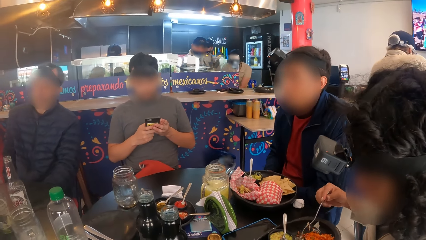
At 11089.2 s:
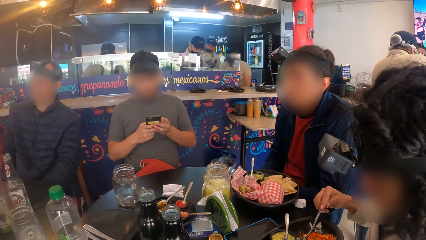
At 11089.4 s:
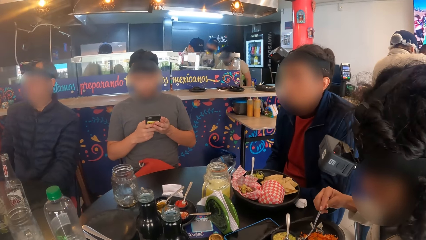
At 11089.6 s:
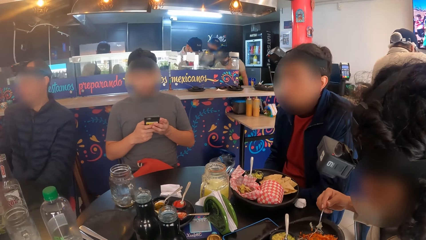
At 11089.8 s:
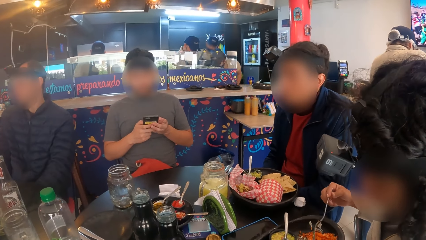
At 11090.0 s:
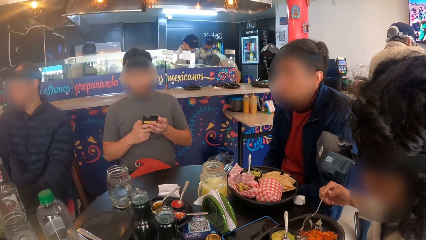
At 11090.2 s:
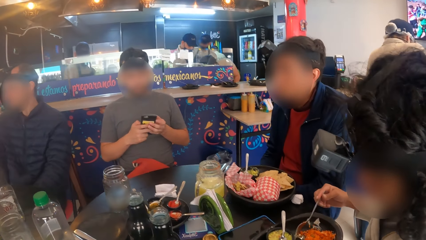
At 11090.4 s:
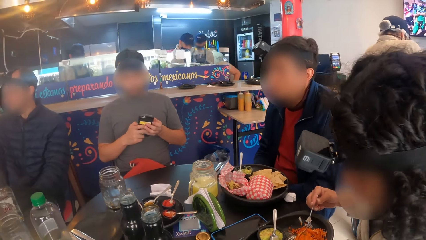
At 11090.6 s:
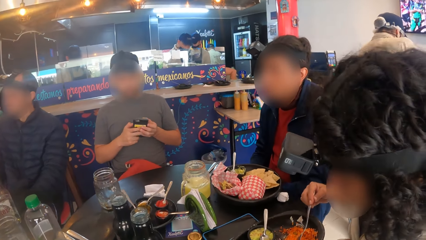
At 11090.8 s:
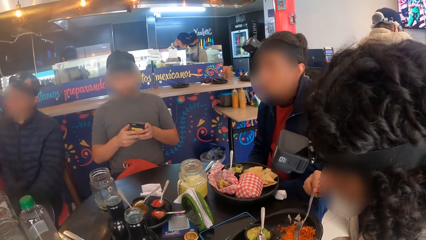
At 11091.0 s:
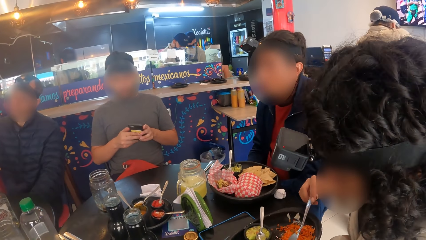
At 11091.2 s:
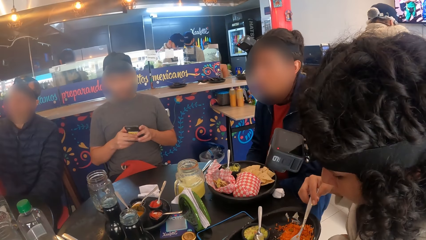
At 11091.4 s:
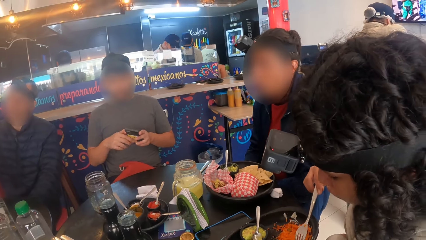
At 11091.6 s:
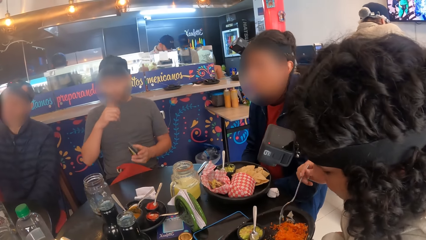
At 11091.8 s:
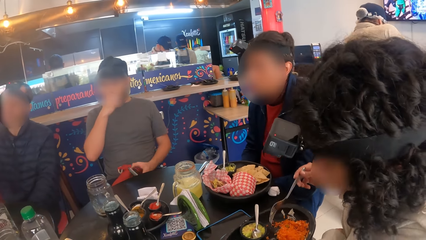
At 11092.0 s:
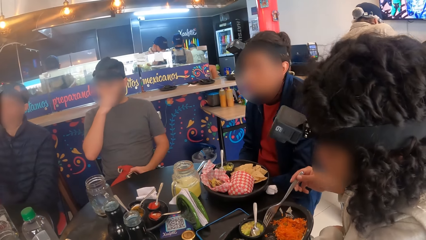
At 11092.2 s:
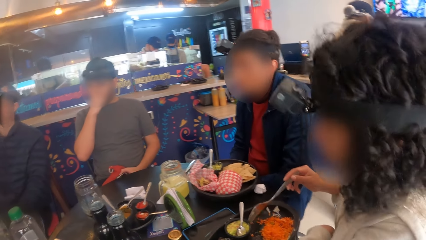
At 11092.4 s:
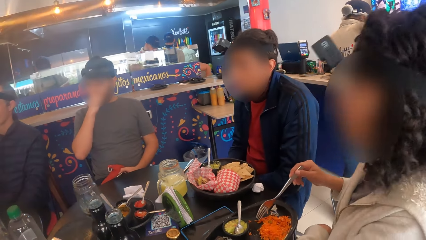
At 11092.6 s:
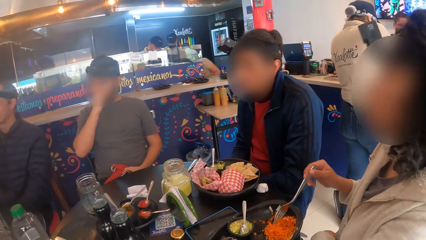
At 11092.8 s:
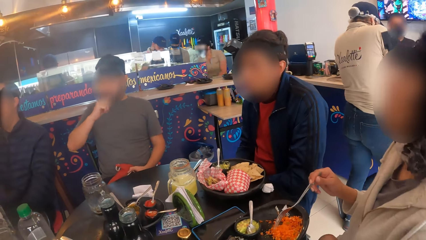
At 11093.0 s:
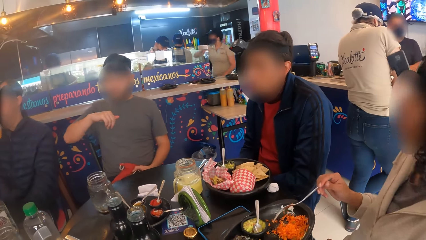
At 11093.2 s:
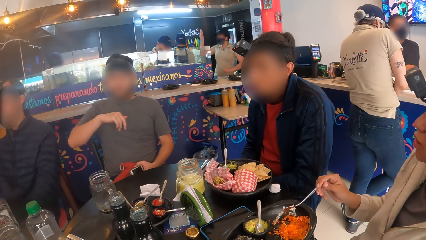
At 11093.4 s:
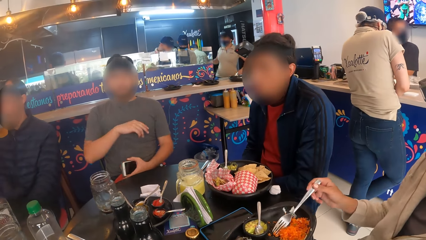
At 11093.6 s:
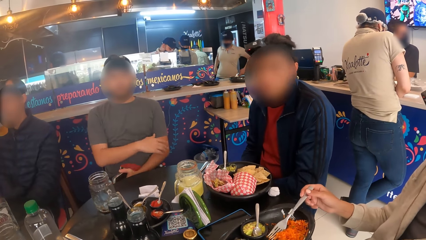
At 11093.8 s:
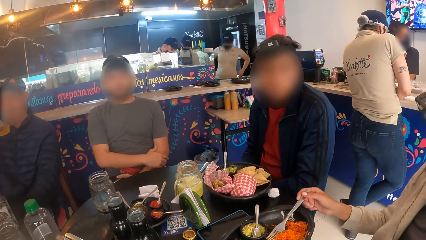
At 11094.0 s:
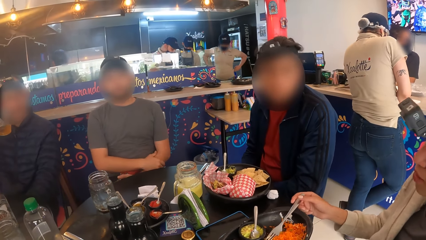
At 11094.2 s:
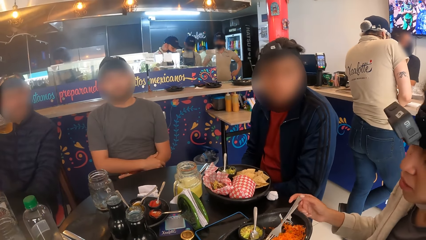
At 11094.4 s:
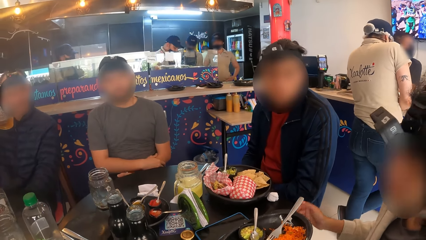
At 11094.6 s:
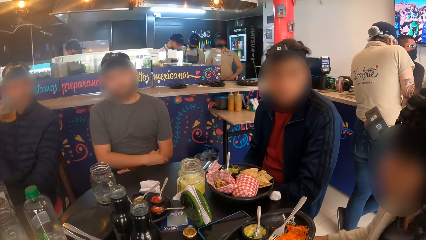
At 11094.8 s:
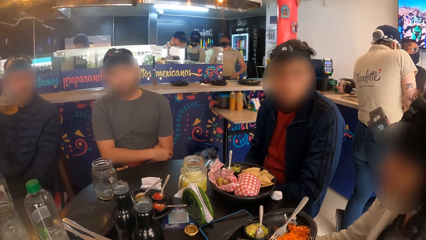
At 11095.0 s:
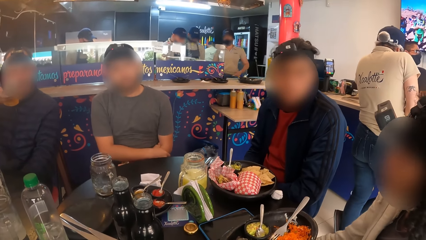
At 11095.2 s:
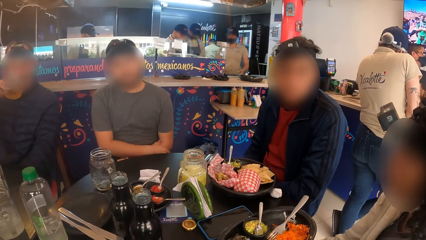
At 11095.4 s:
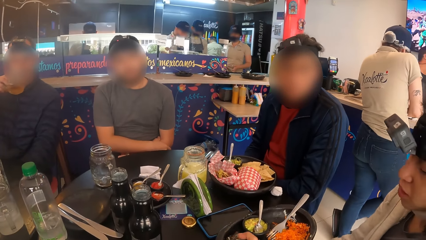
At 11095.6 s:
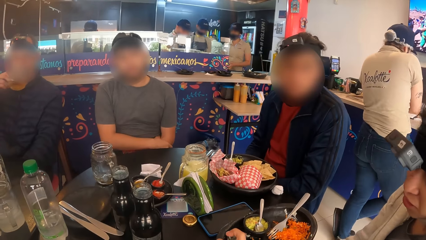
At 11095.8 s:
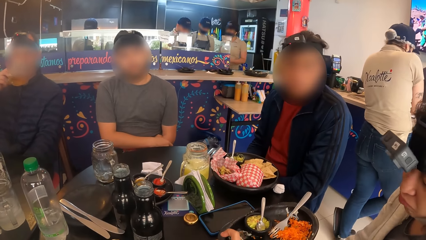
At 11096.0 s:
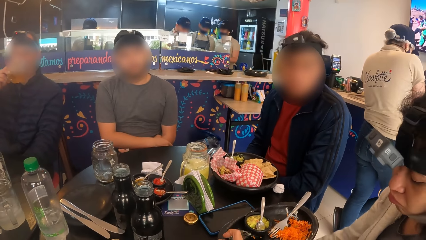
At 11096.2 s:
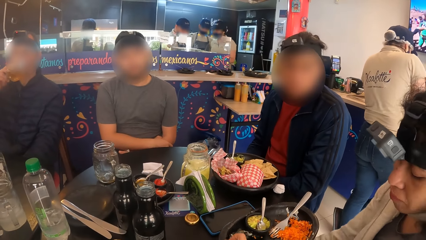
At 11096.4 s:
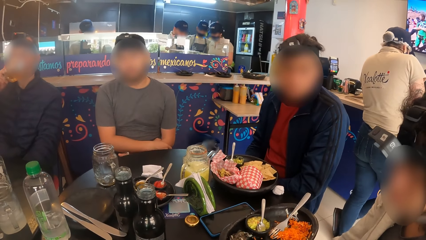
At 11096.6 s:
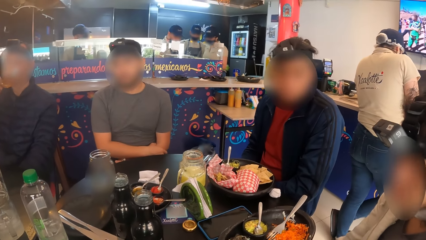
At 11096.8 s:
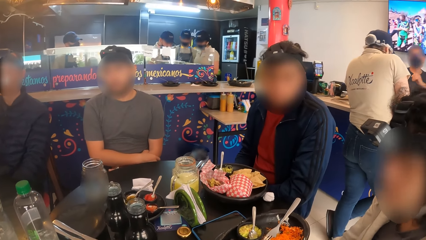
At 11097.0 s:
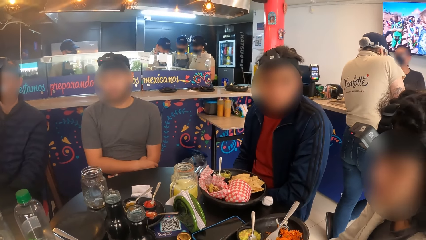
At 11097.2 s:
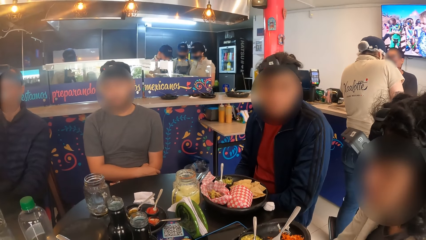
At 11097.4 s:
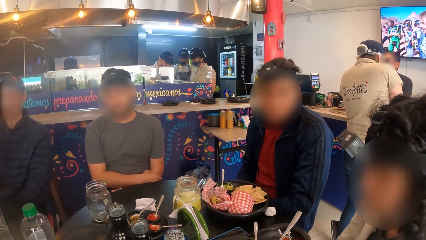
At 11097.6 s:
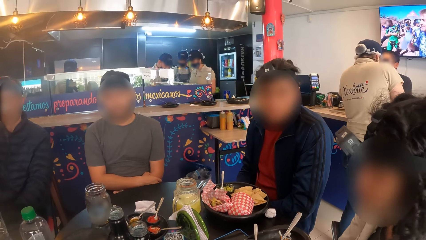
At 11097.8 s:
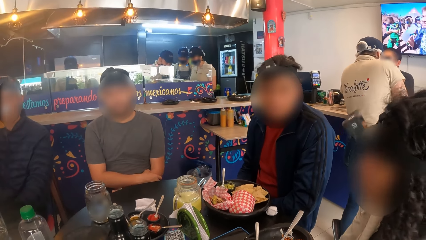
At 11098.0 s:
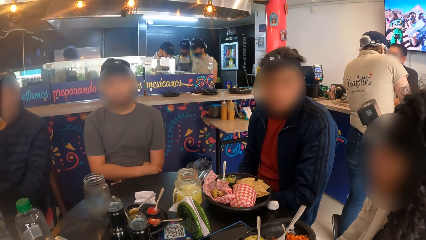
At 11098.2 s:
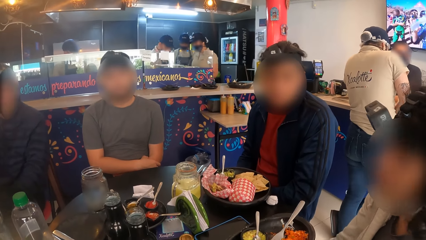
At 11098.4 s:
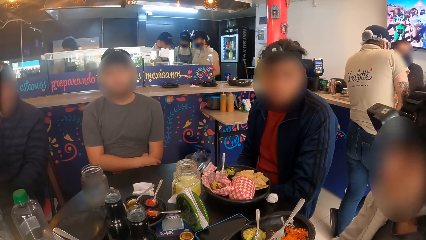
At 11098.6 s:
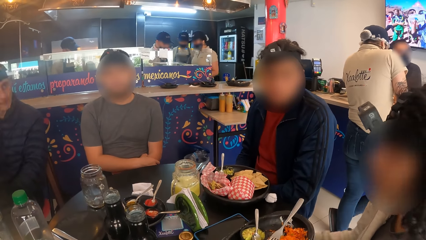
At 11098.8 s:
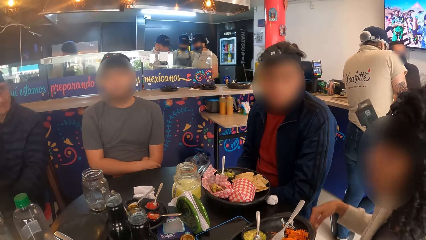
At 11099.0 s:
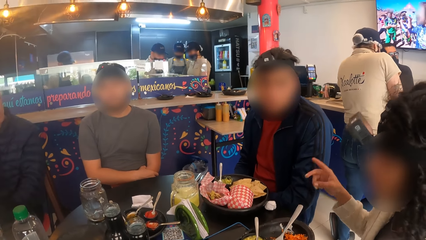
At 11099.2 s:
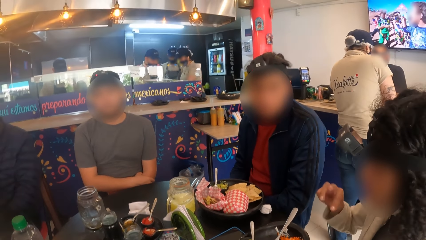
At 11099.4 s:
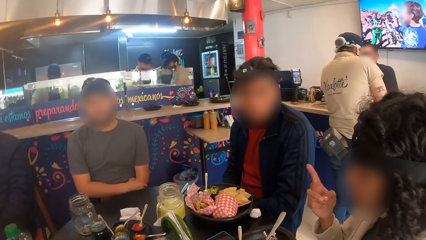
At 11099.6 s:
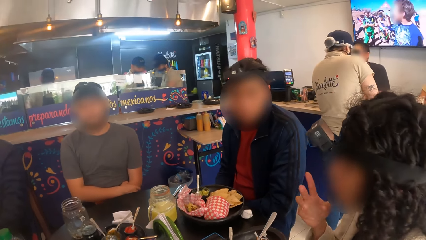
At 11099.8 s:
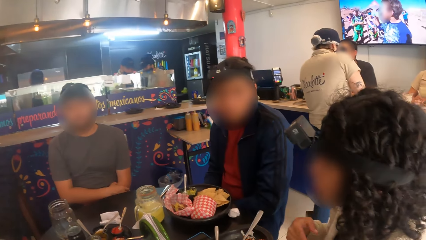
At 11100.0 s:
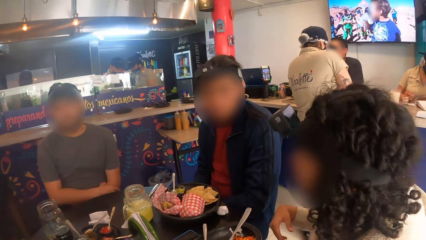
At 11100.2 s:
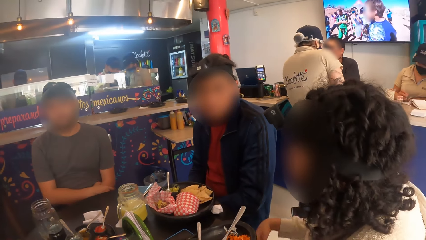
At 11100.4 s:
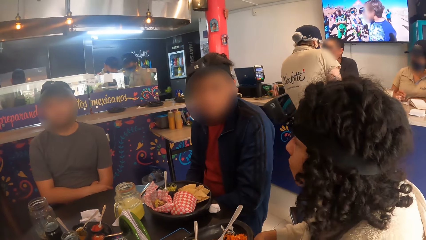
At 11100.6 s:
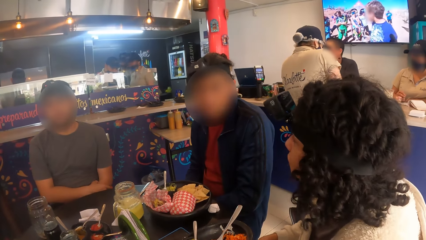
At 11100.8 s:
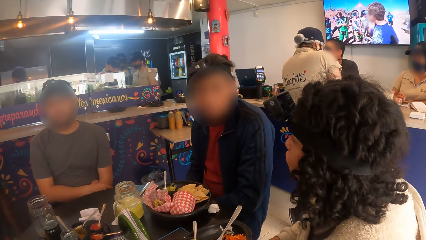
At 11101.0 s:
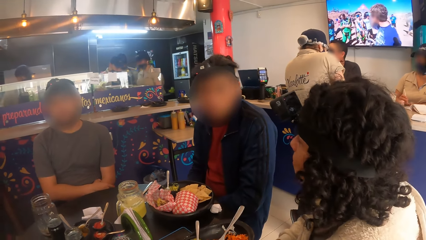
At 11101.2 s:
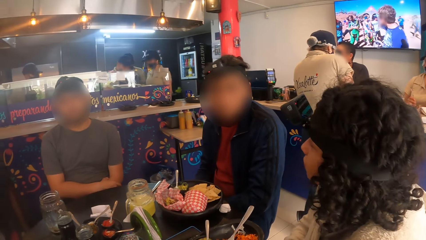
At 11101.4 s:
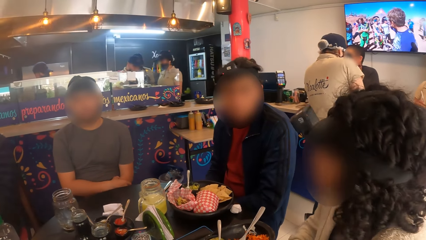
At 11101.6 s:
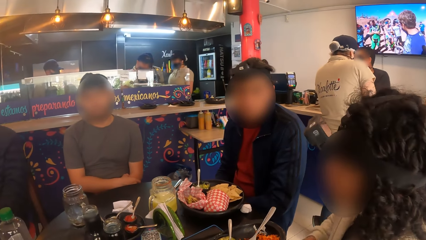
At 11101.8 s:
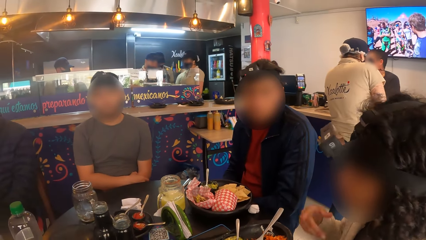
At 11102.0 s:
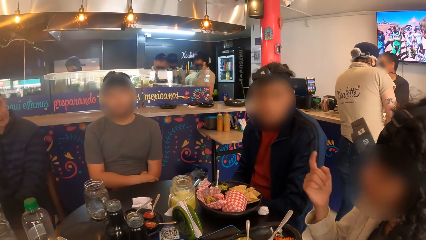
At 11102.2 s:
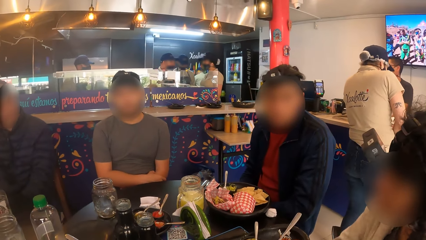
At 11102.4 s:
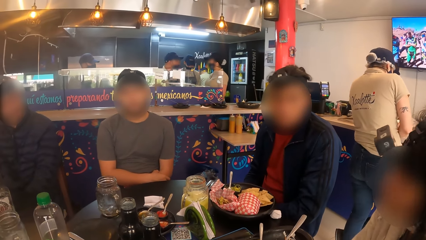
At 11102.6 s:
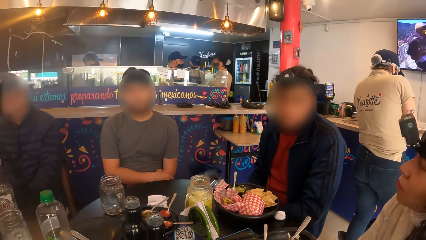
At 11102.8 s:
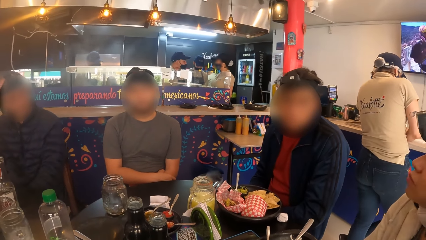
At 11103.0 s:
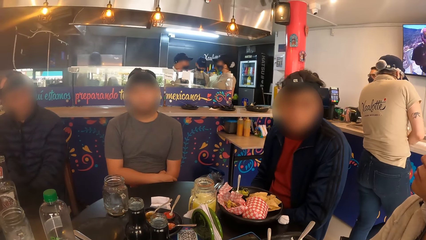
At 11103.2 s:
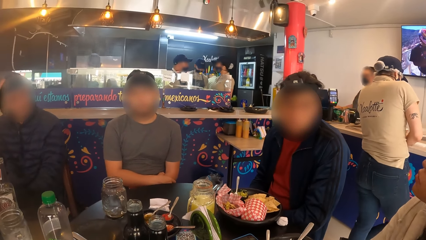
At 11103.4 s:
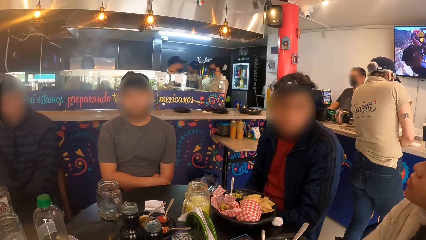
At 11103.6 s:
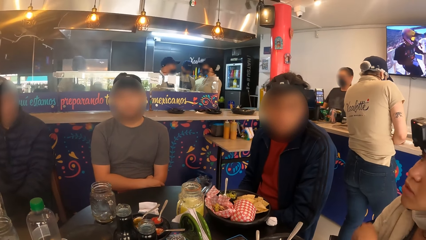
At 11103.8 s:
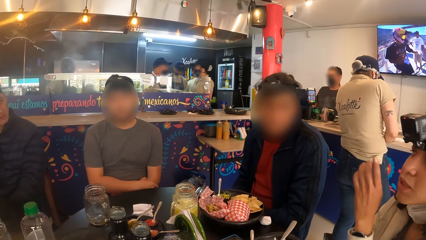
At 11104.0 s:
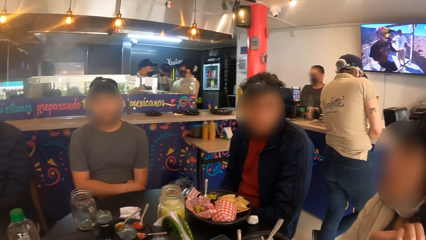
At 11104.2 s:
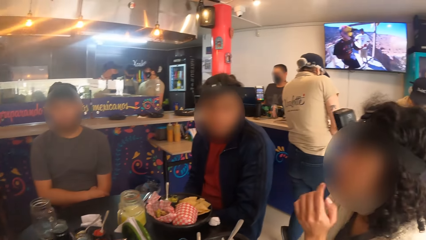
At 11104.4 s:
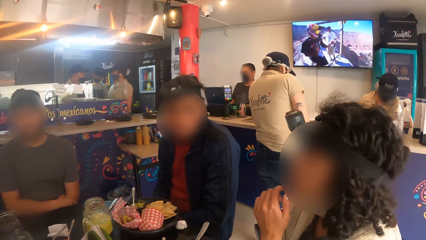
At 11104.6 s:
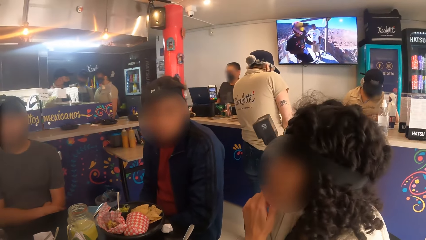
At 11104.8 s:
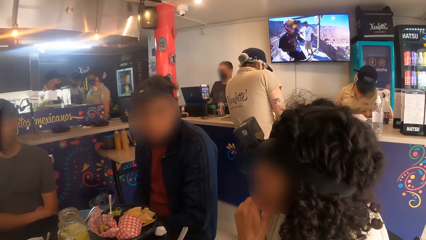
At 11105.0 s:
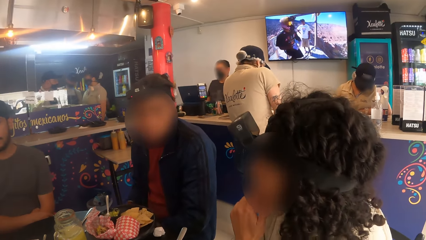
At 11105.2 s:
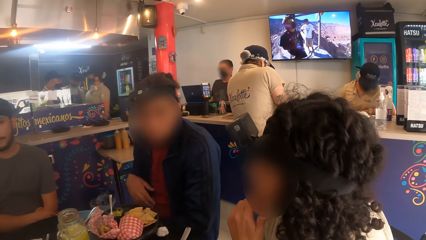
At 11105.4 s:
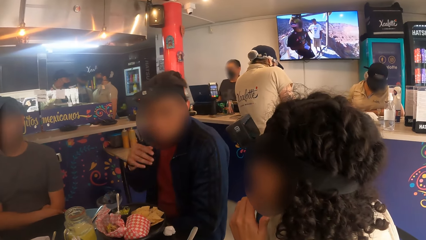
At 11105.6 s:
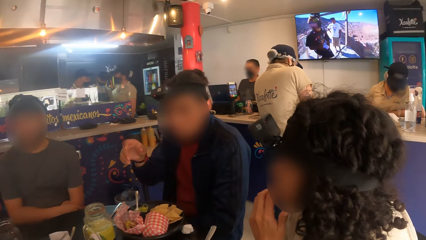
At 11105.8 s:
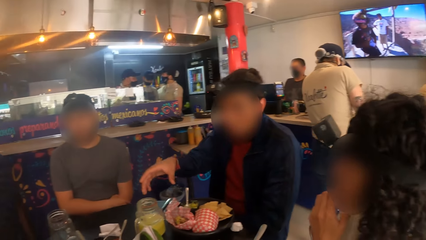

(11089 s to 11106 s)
A man holds the phone with his left hand and touches his face with his right hand. A woman interacts with the camera wearer, the man, another man and a third man. The third man drinks from a glass cup in his right hand. A person speaks.
